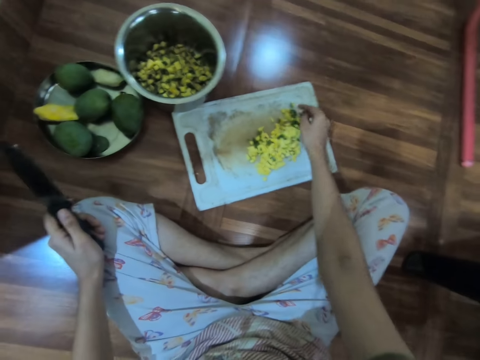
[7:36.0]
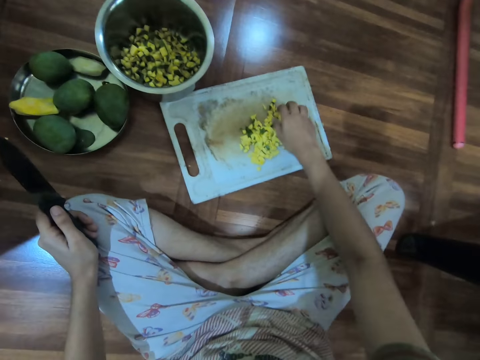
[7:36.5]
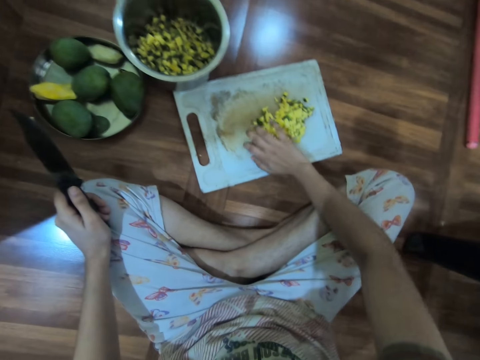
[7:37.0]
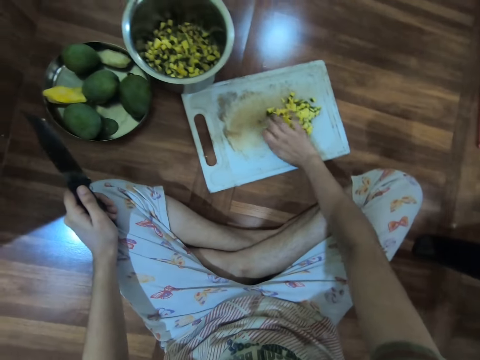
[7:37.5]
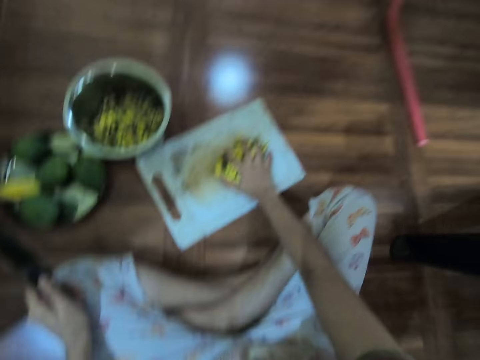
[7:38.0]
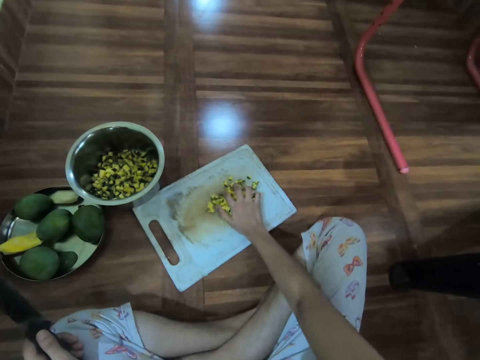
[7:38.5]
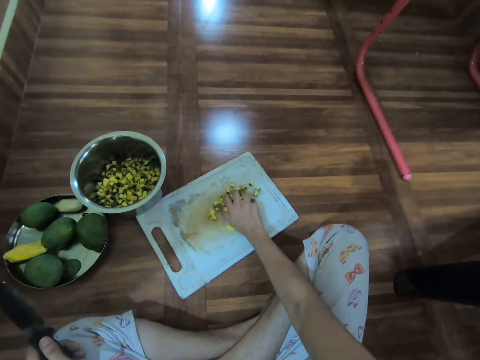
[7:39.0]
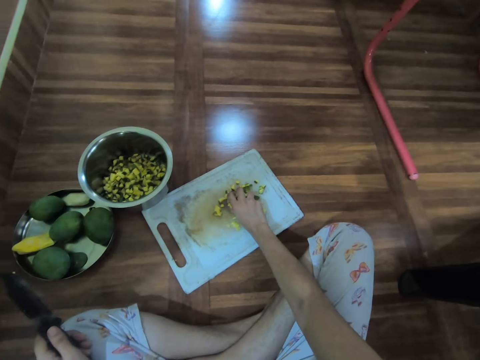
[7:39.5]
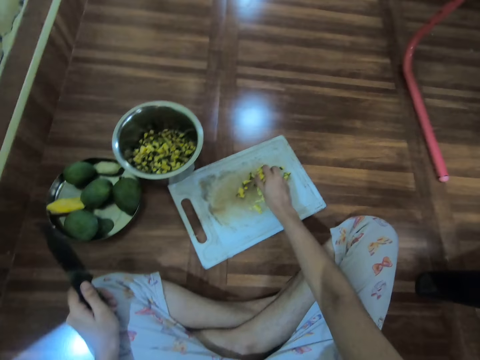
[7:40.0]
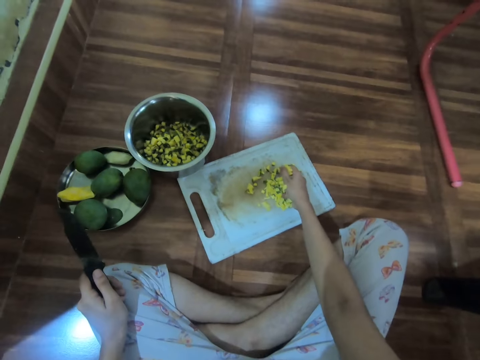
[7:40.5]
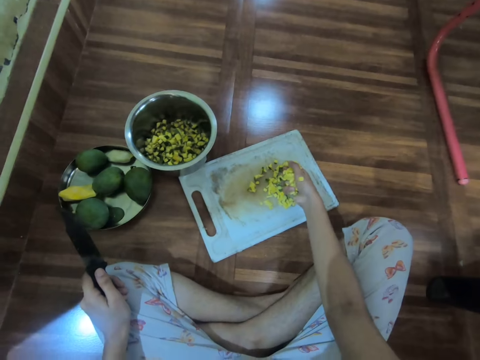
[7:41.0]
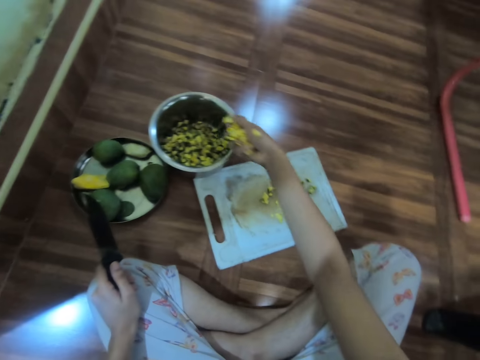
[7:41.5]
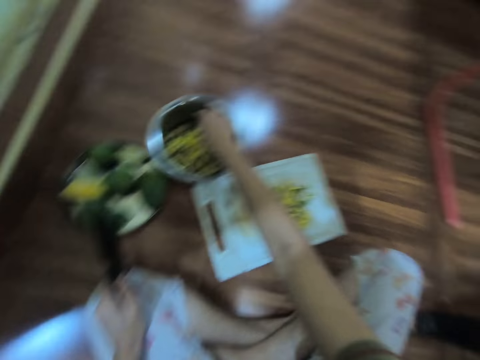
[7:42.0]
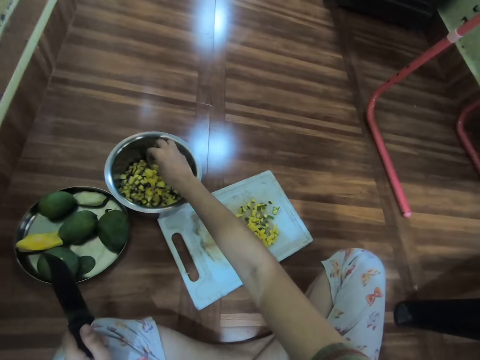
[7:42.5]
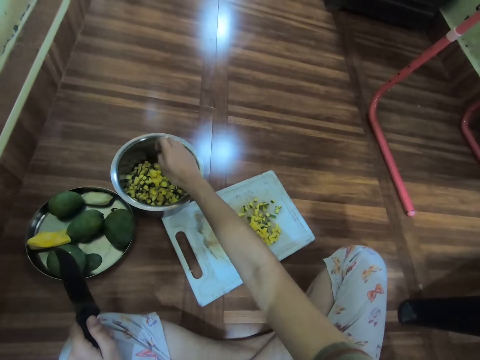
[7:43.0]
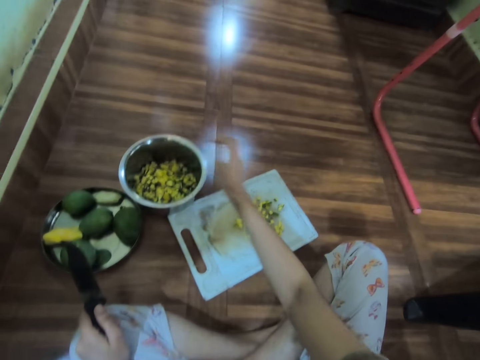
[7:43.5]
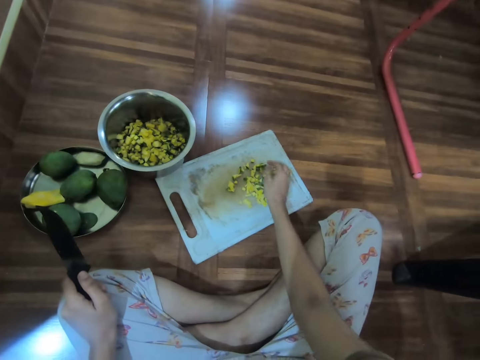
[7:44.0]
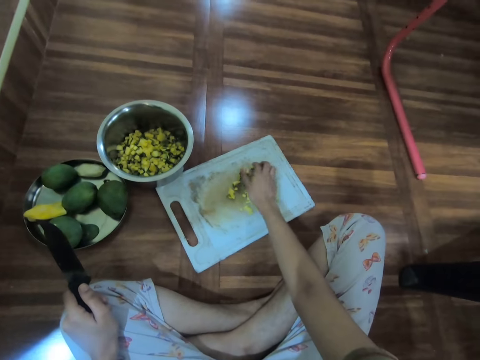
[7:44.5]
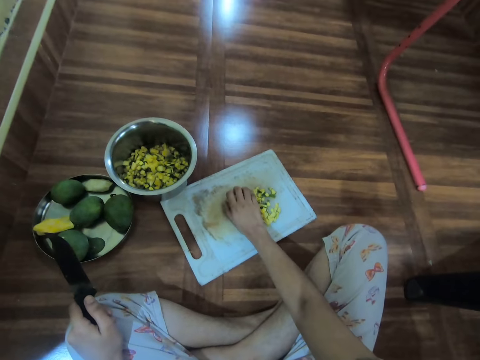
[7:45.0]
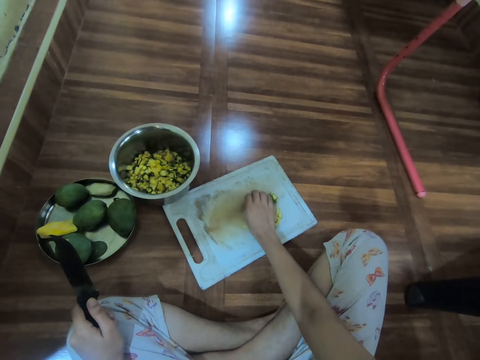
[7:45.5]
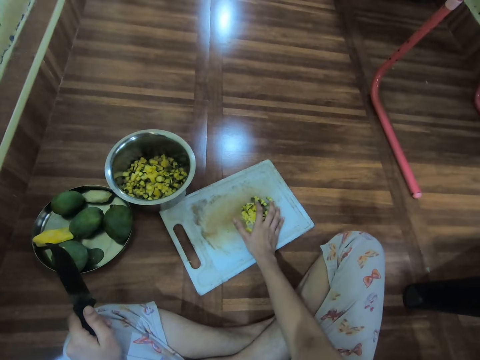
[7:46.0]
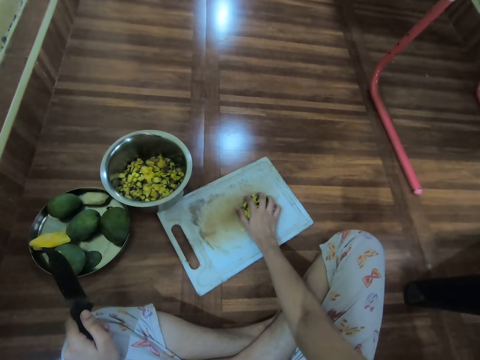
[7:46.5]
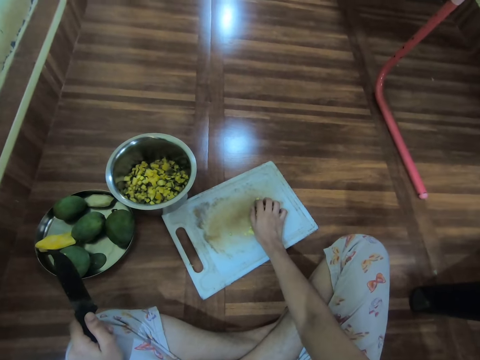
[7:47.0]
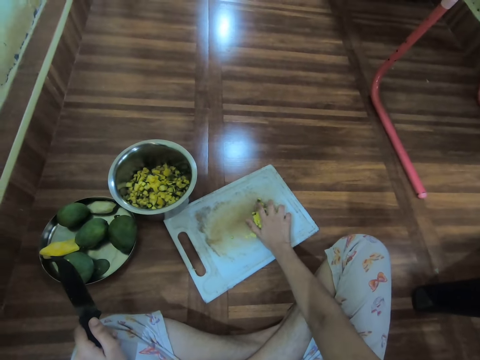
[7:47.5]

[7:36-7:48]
The camera wearer moves the mango slices on the tray with her right hand. She packs the mango slices from the tray with her right hand. She pours the mango slices into a bowl with her right hand. She packs the mango slices from the tray with her right hand.

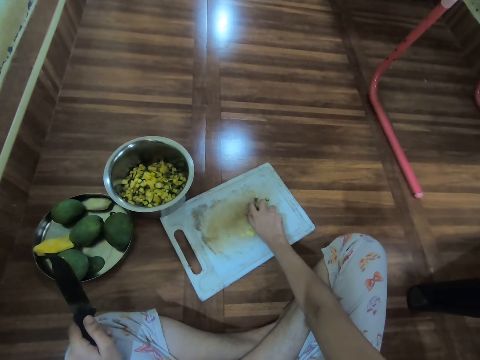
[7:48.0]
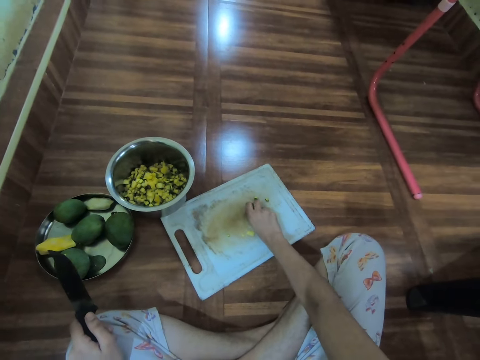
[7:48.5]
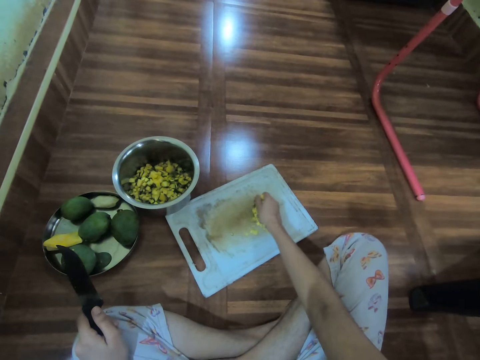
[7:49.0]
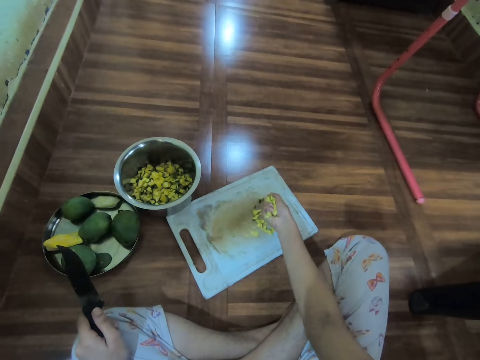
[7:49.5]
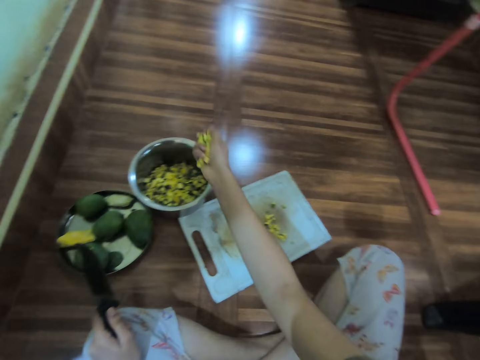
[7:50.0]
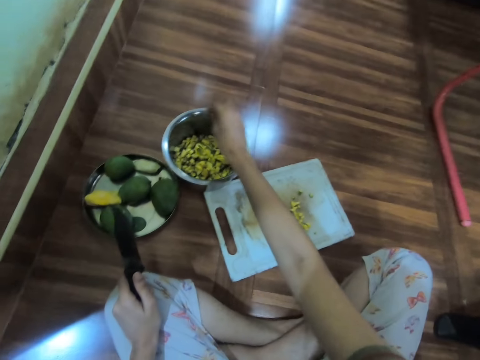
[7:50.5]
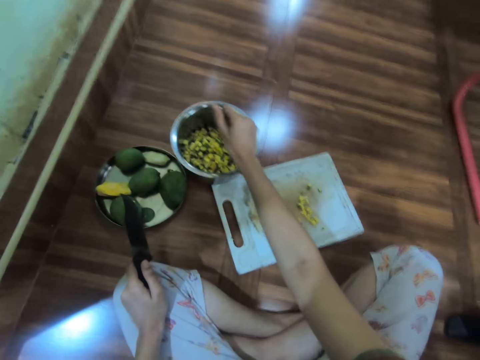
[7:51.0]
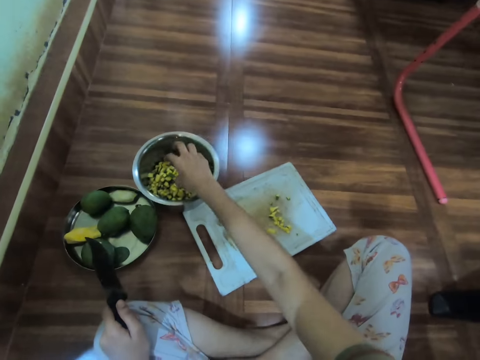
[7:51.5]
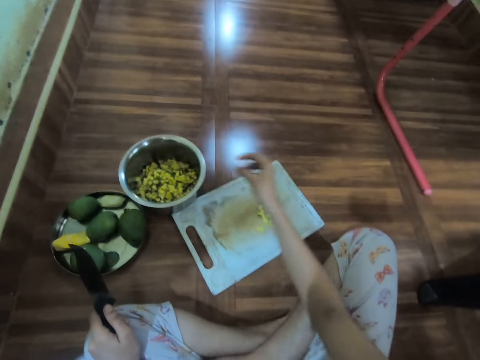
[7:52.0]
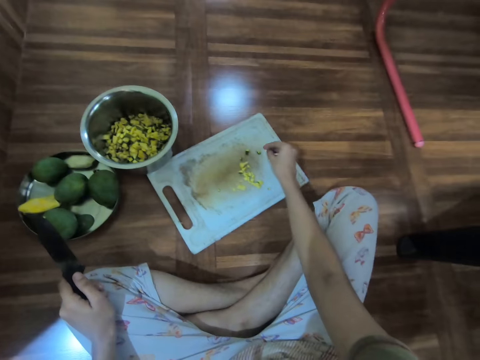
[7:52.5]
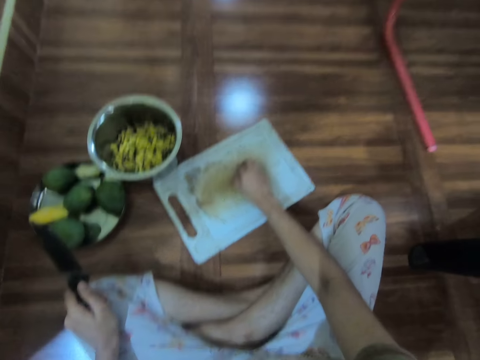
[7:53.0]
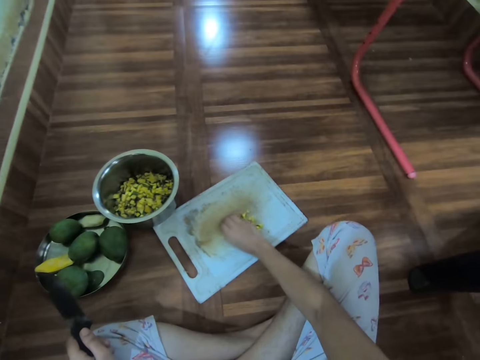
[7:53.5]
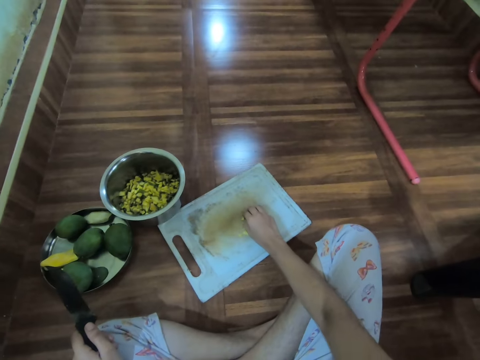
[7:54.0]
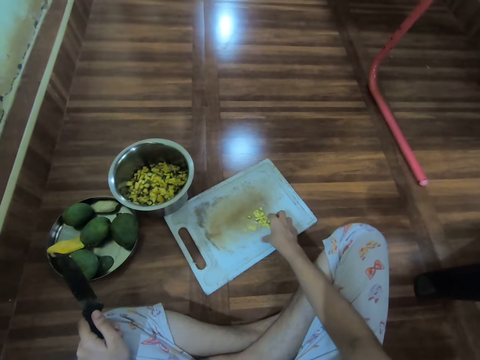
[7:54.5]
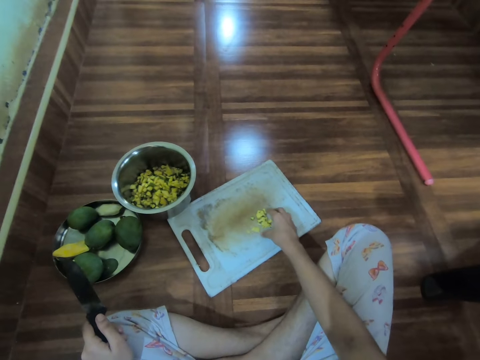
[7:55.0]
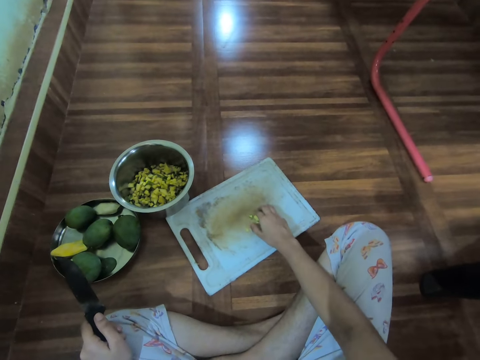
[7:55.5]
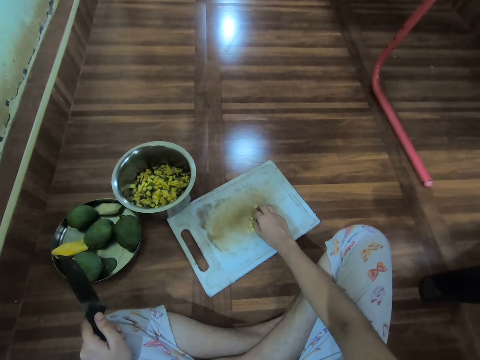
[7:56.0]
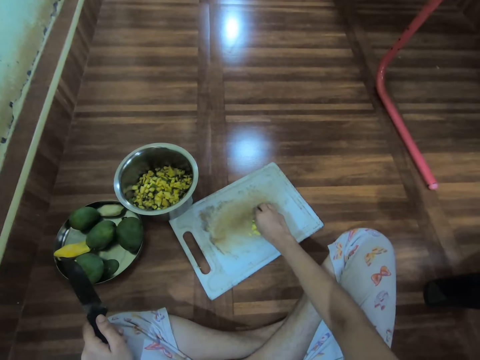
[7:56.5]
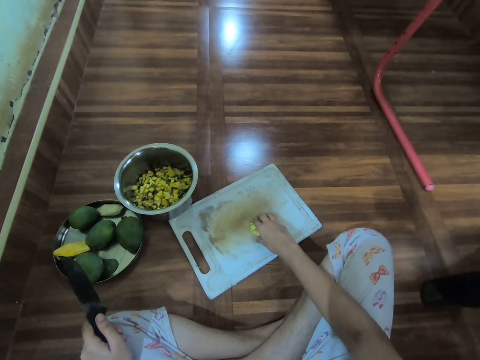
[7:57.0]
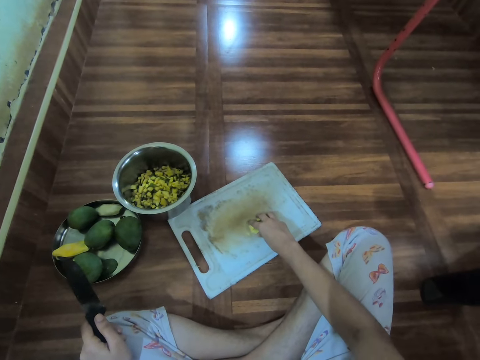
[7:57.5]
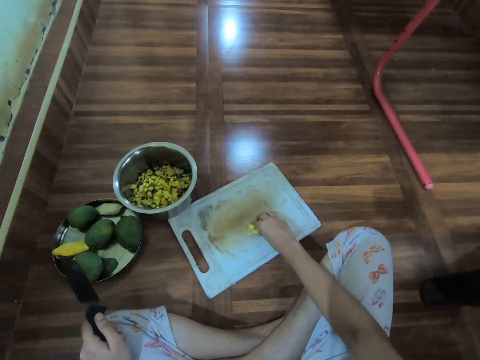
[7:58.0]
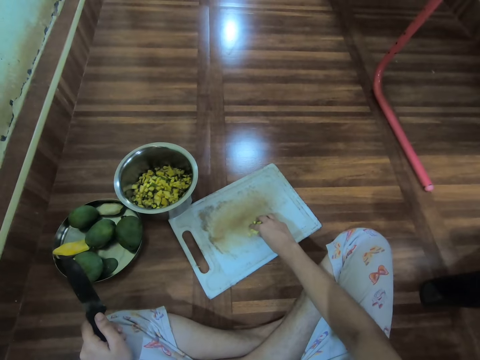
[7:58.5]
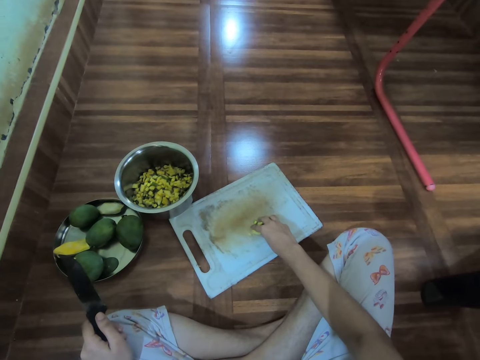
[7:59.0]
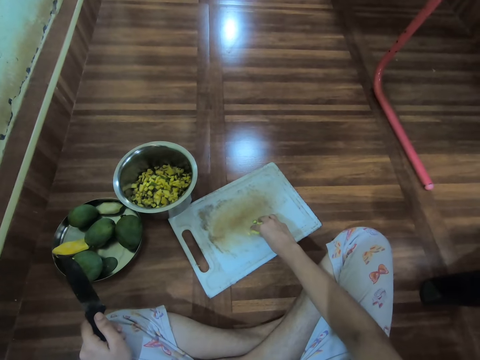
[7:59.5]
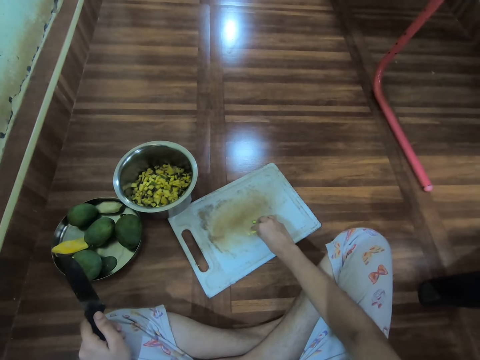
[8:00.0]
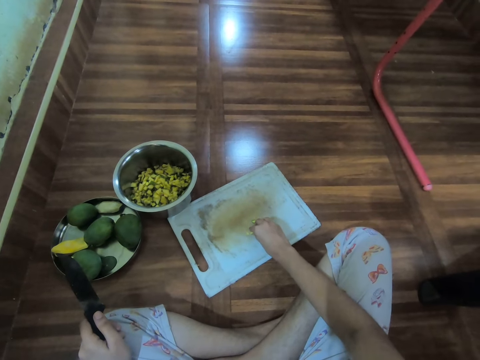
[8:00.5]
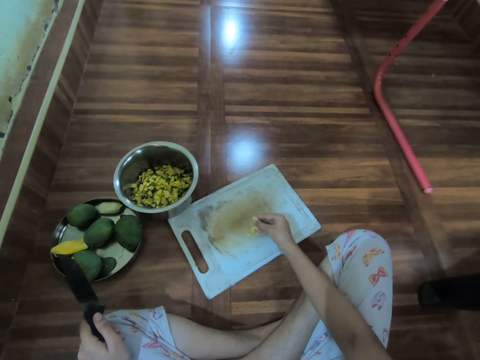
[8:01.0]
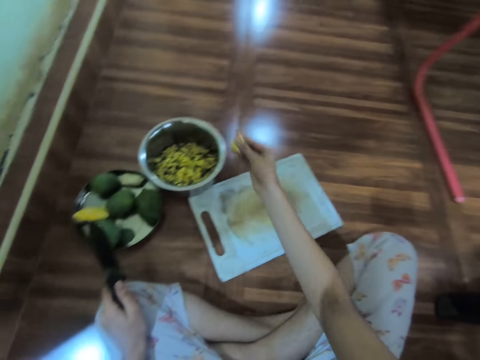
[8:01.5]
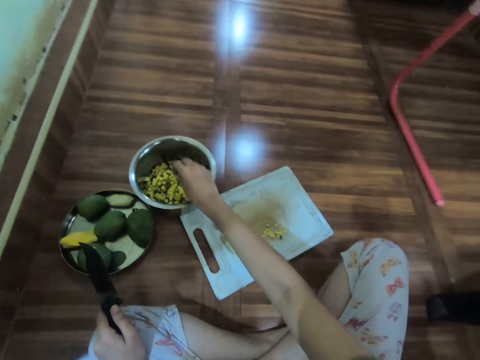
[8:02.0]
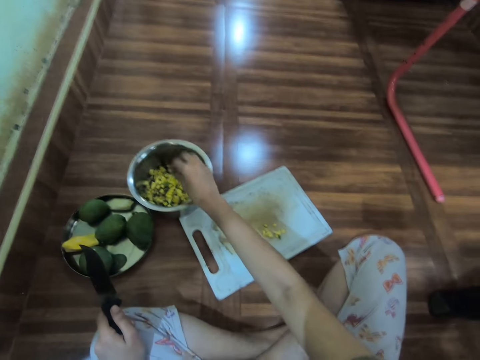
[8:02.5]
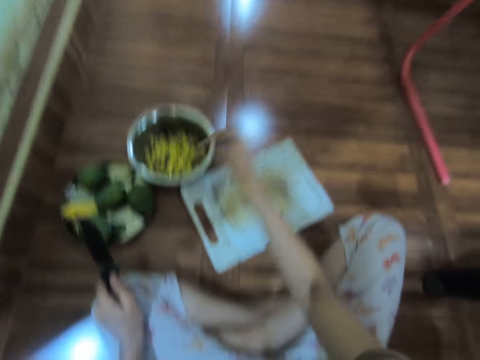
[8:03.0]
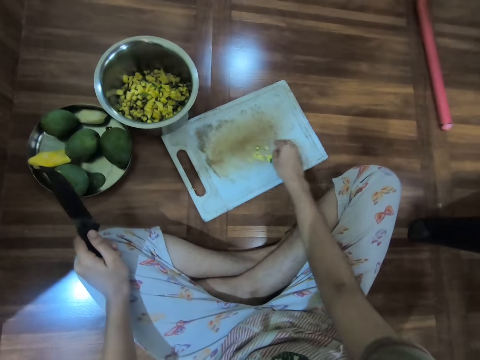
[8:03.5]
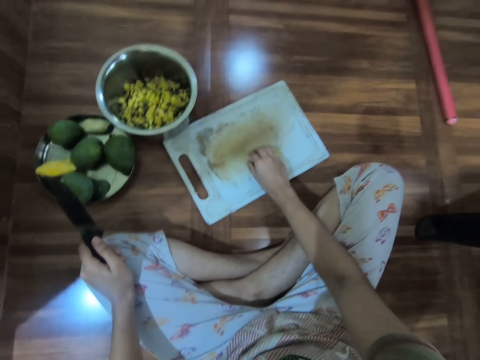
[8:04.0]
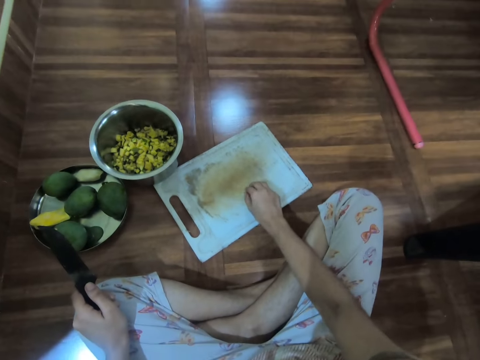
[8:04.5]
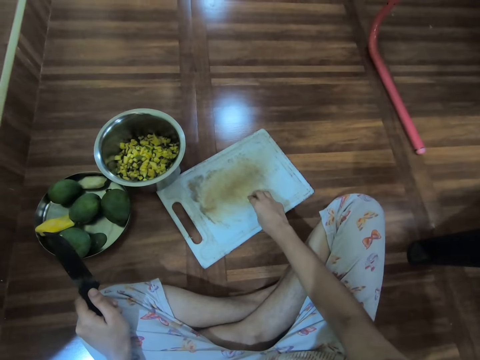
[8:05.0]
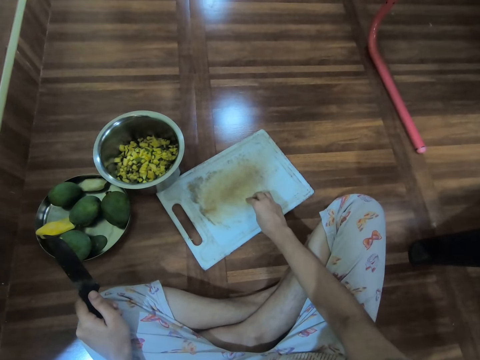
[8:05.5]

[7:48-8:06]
The camera wearer pours the mango slices into the bowl with her right hand. She moves the mango slices on the tray with her right hand. She collects the mangoes on the chopping board. She packs the mango slices from the tray with her right hand. She pours the mango slices into the bowl with her right hand. She packs the mango slices from the tray with her right hand.
